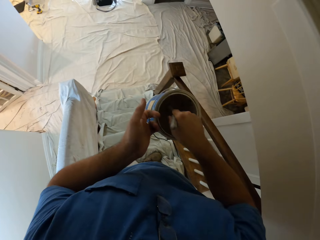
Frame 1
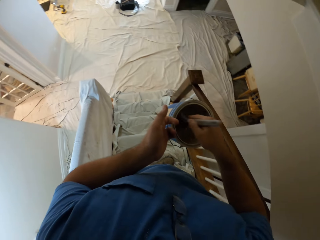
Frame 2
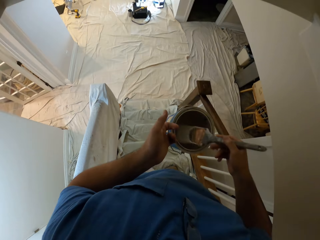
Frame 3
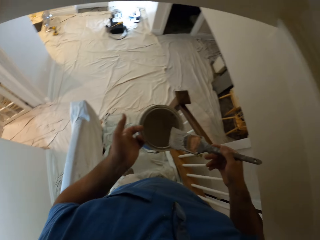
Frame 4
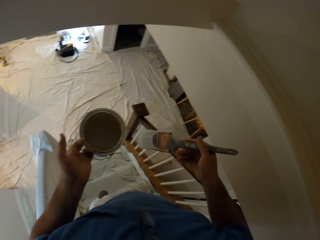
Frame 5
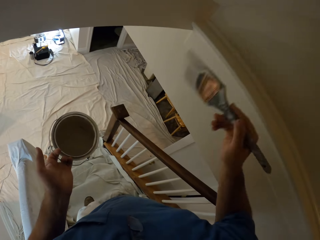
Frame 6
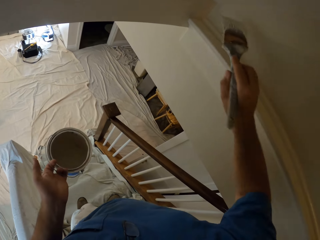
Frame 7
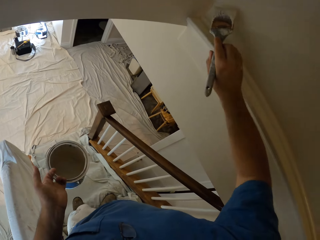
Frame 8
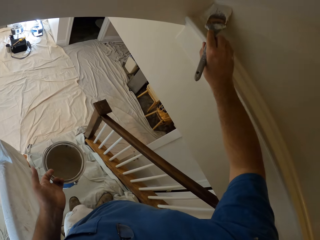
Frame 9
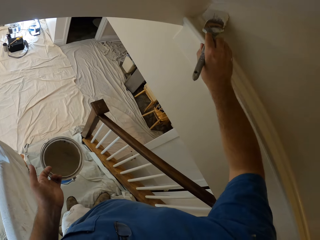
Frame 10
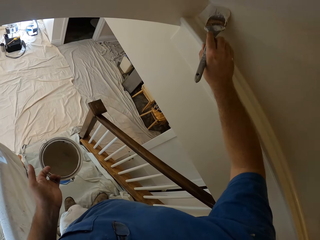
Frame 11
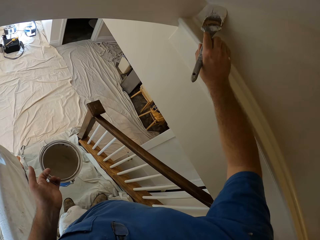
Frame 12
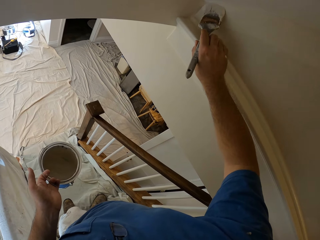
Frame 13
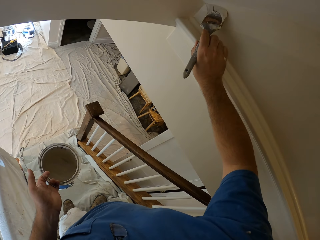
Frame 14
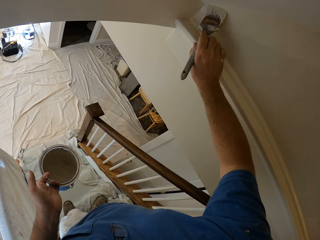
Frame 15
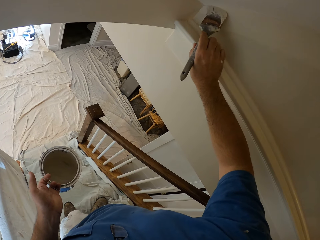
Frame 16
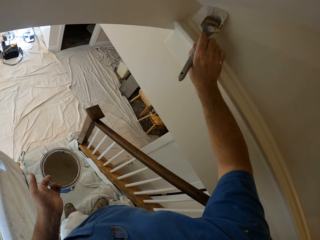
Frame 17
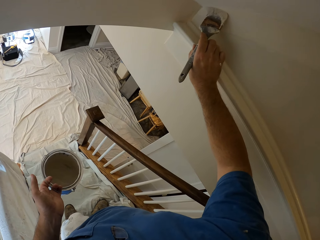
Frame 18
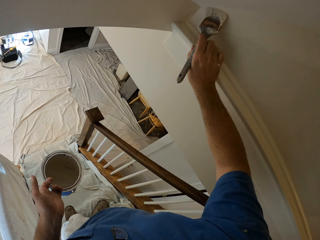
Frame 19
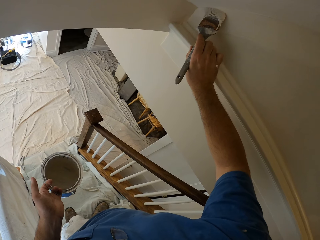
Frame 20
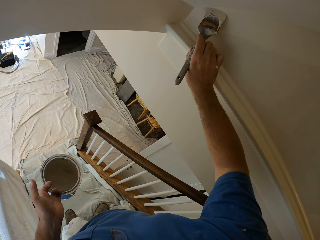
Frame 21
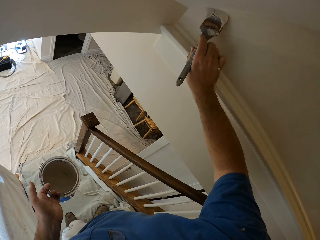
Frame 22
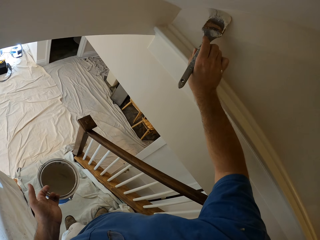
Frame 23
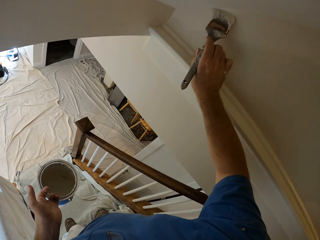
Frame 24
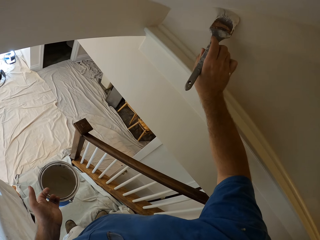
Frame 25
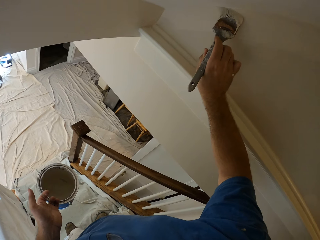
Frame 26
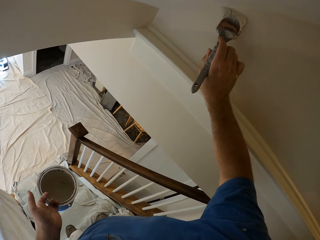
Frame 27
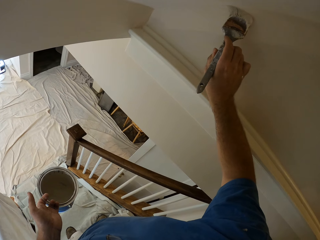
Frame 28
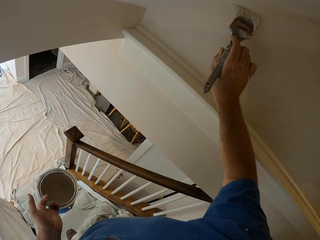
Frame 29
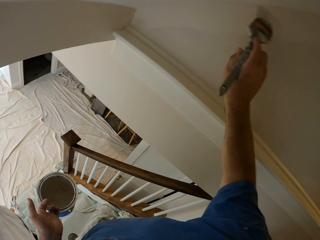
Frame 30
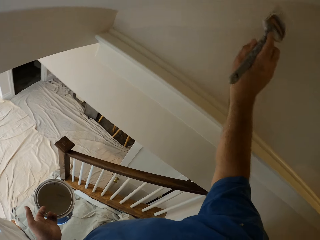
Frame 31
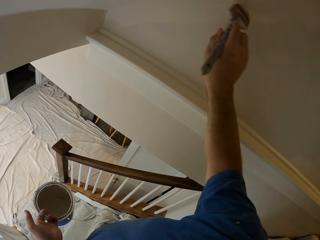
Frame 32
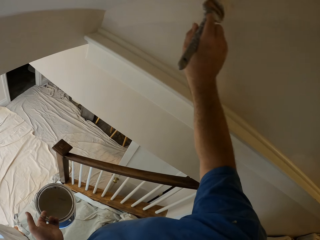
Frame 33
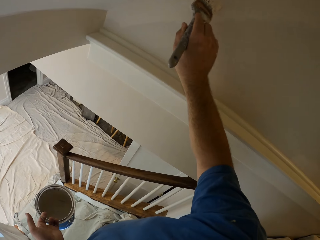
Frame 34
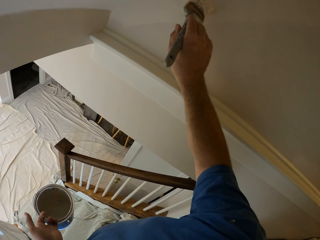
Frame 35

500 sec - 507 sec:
The camera wearer takes some paint from the paint can with the paint brush. They paint the wall with the paint brush.

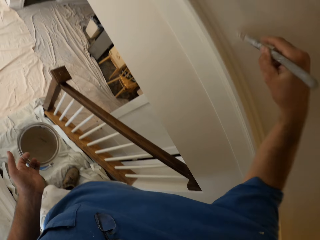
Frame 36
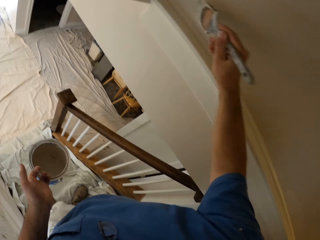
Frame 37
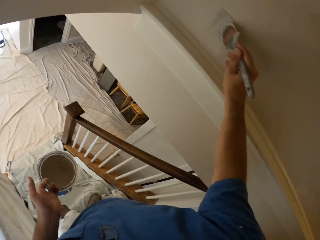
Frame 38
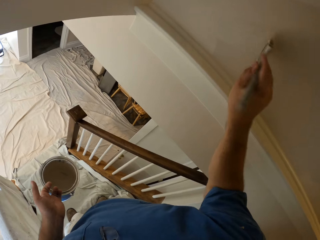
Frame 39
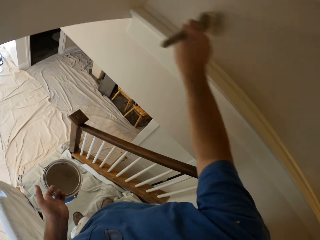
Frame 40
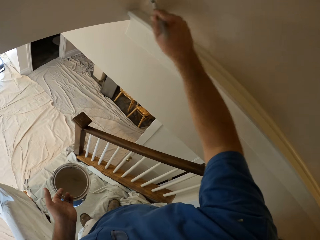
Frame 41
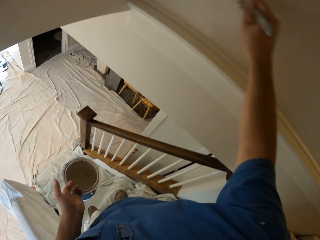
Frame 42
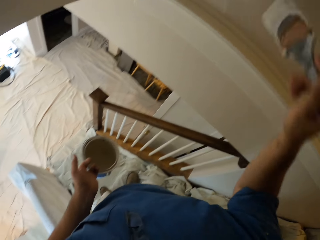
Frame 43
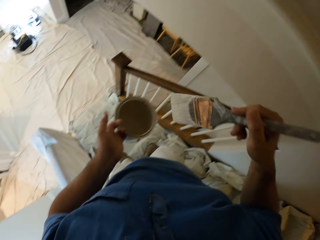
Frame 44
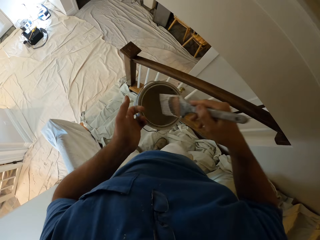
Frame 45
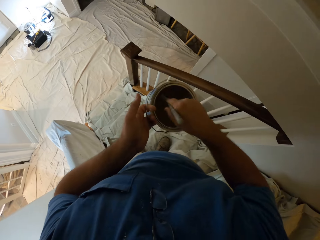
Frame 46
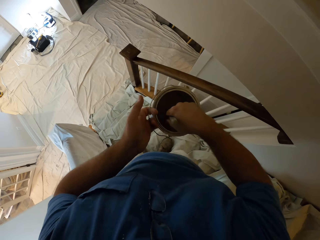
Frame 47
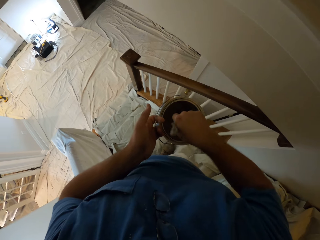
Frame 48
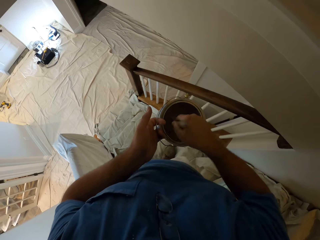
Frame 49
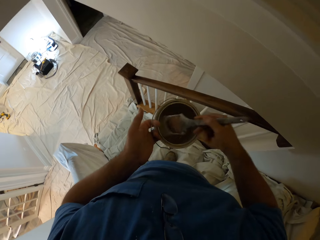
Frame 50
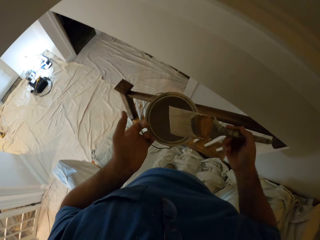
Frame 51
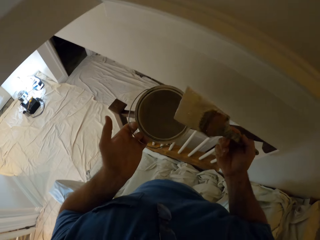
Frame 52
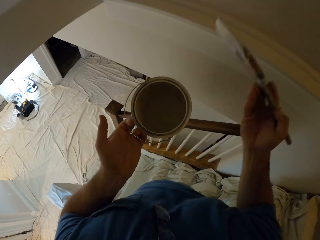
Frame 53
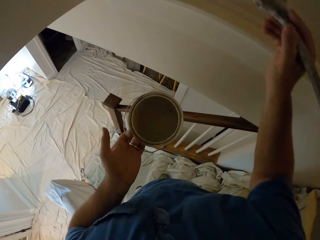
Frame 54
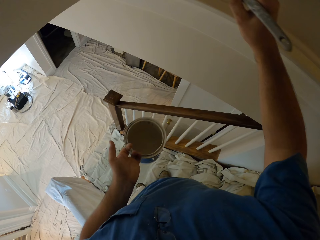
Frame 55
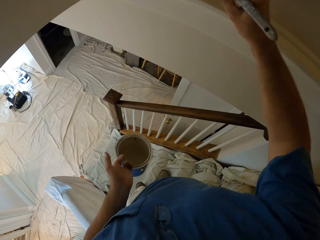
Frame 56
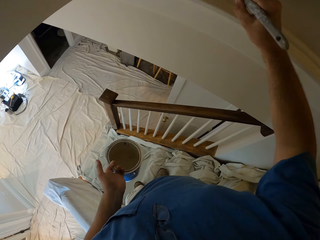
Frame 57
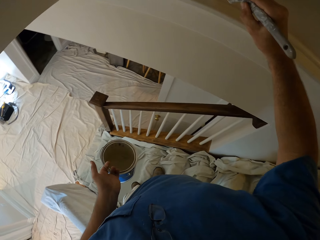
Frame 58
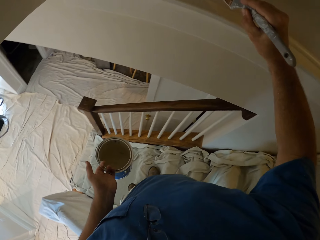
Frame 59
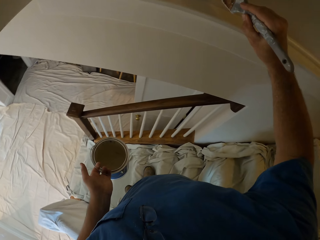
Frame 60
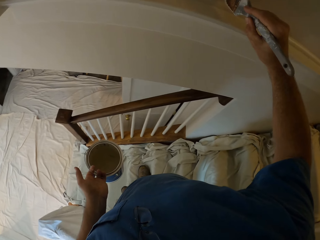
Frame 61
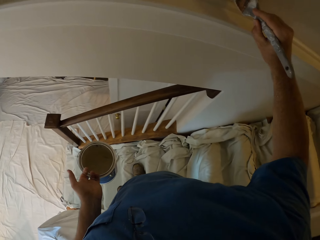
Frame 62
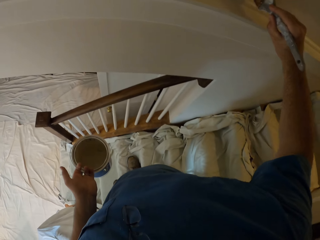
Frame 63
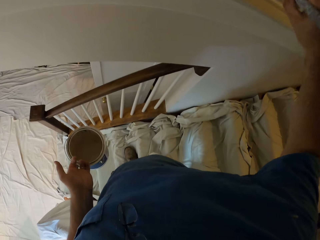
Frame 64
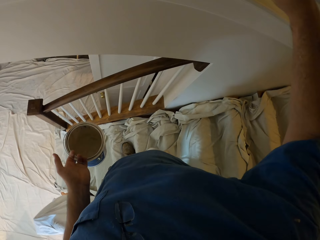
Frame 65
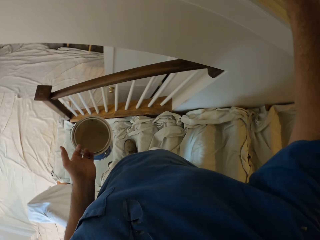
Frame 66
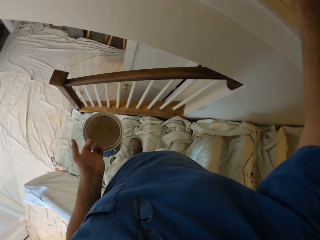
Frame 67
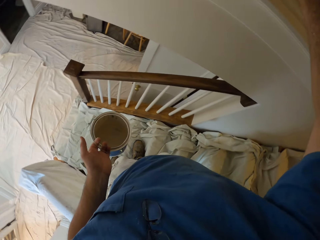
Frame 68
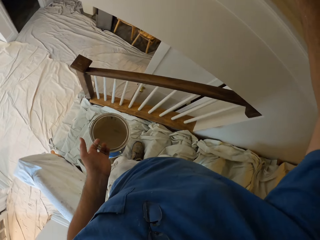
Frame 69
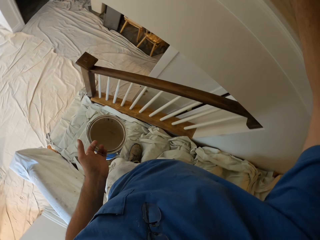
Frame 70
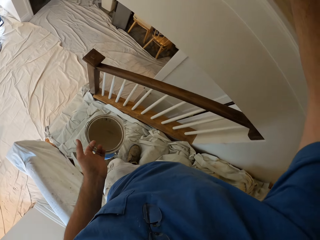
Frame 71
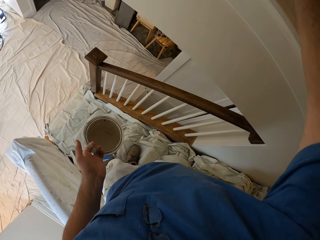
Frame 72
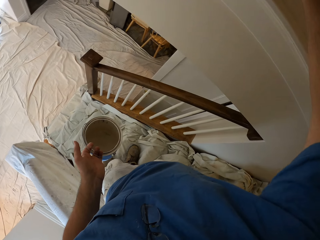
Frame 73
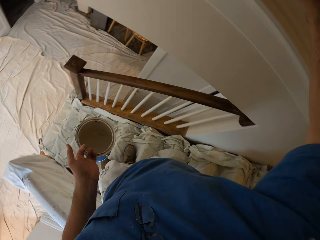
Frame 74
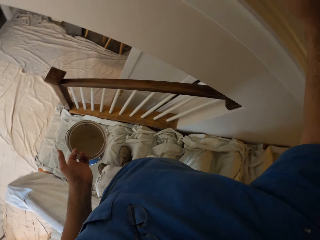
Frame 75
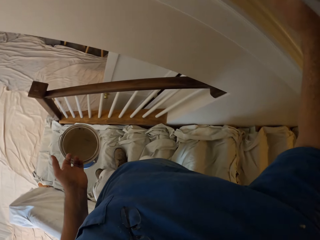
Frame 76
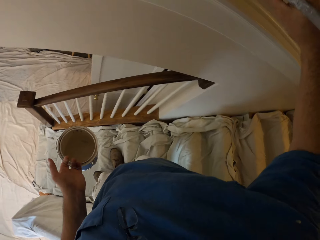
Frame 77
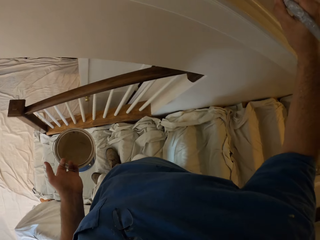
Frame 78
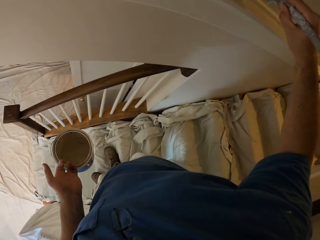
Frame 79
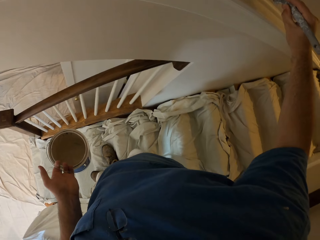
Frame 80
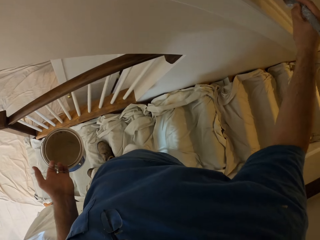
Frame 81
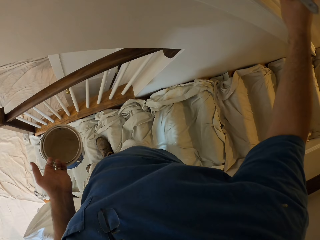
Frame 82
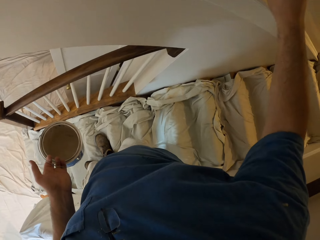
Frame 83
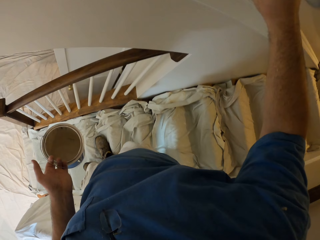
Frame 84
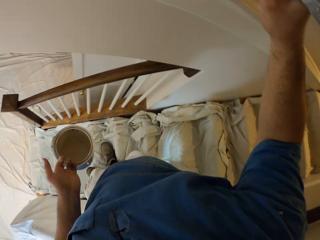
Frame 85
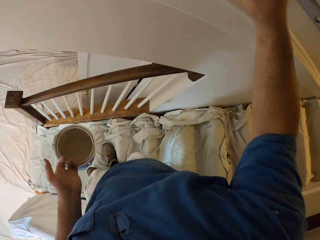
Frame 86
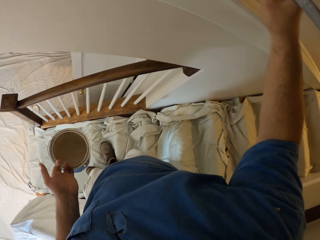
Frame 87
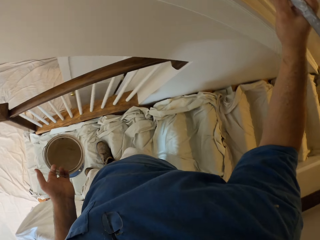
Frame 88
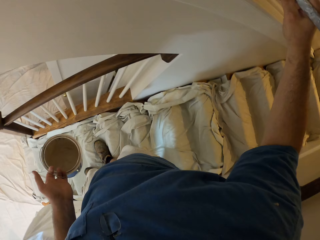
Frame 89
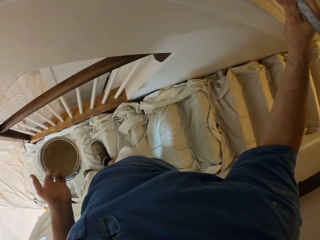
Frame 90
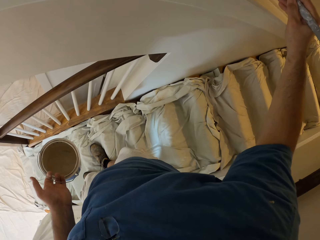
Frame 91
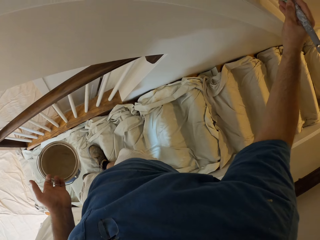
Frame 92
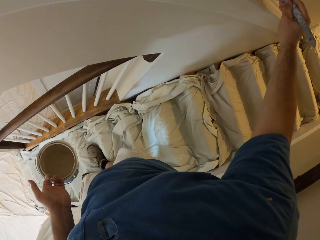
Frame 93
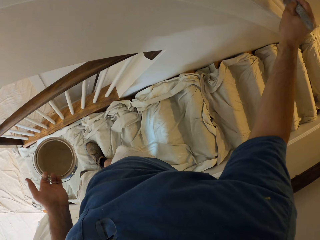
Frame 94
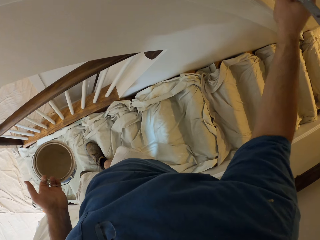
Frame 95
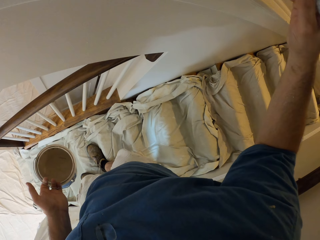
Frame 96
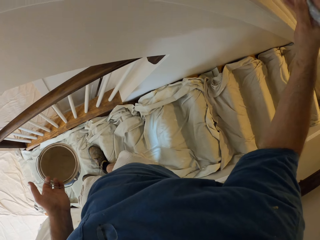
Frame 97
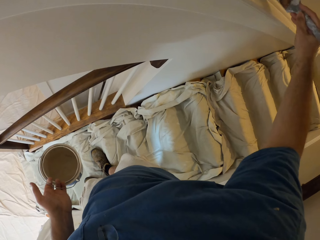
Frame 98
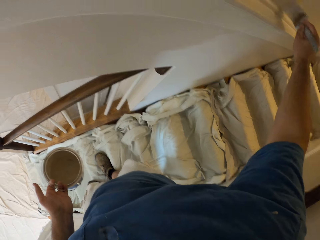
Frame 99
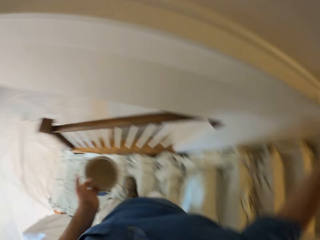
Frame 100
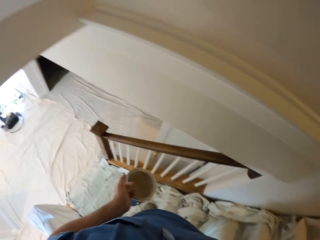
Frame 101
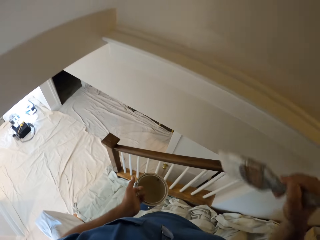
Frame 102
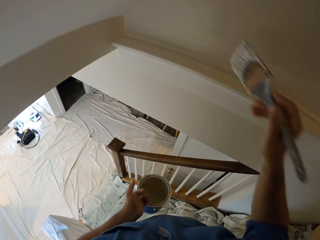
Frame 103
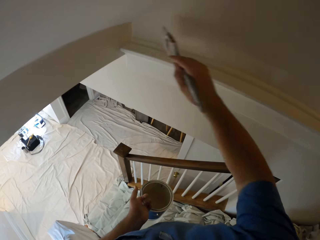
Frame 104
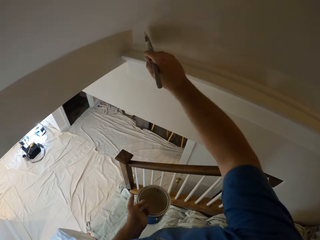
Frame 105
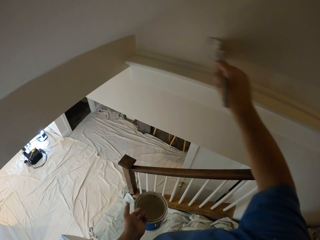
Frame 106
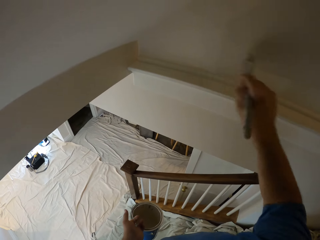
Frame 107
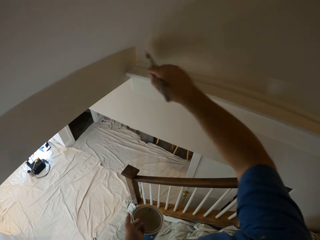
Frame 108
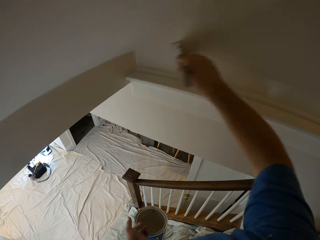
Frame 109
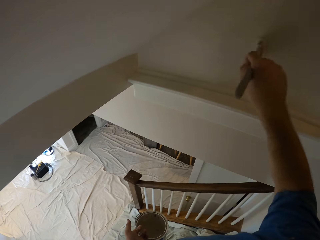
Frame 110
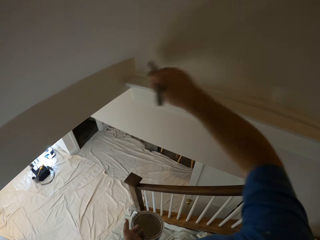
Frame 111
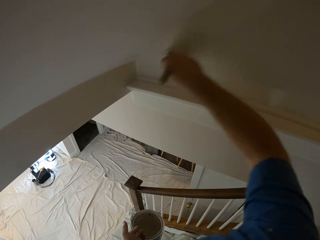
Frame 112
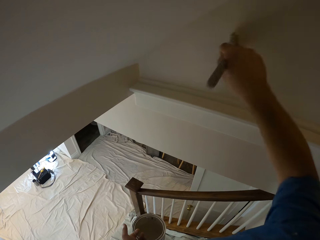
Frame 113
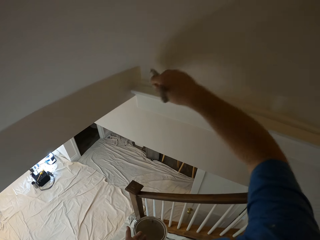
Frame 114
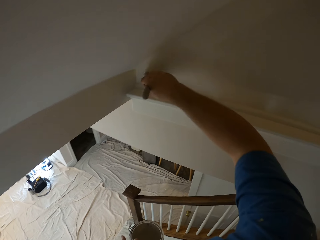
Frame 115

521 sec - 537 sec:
The camera wearer takes some paint from the paint can with the paint brush. They paint the wall with the paint brush.
